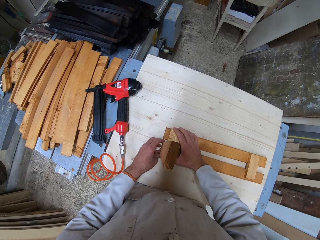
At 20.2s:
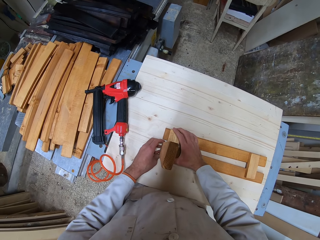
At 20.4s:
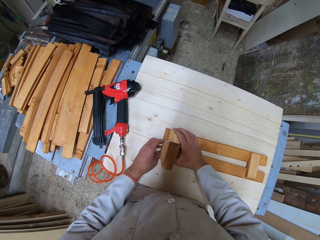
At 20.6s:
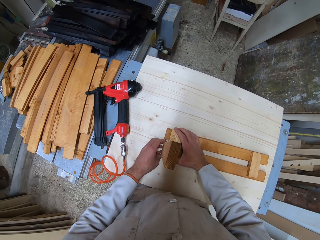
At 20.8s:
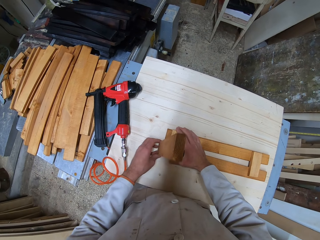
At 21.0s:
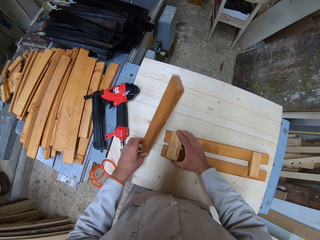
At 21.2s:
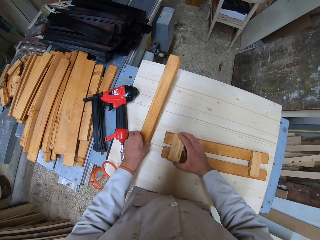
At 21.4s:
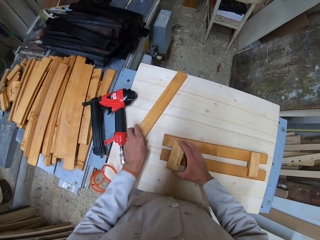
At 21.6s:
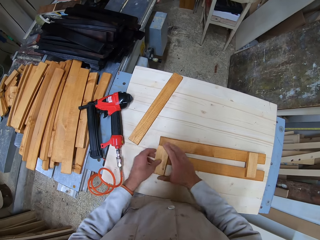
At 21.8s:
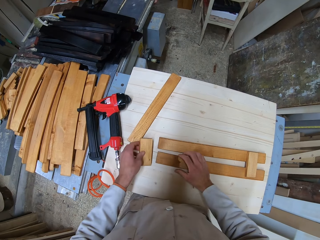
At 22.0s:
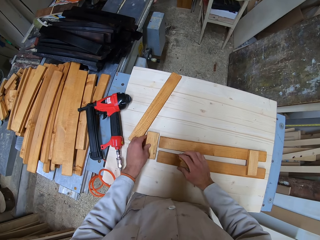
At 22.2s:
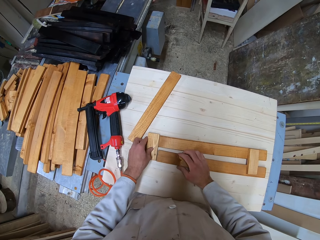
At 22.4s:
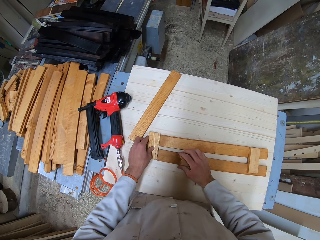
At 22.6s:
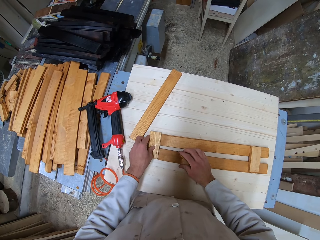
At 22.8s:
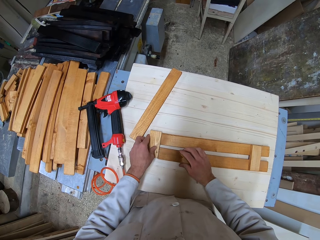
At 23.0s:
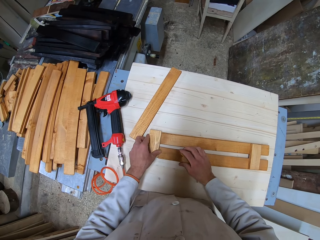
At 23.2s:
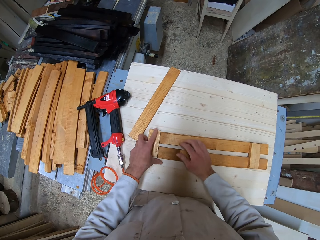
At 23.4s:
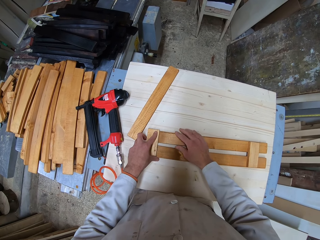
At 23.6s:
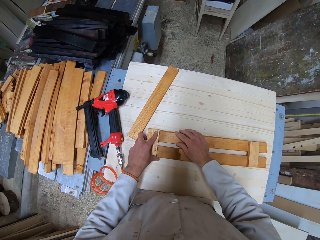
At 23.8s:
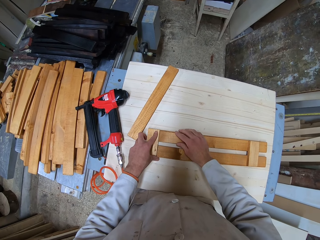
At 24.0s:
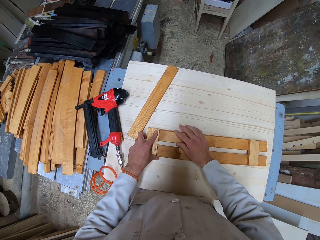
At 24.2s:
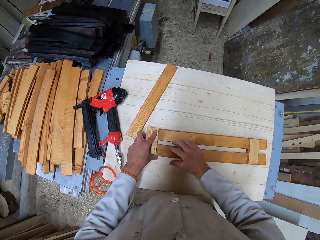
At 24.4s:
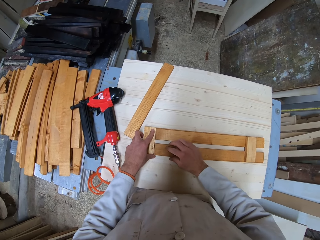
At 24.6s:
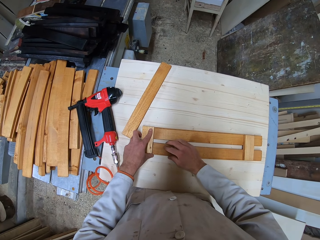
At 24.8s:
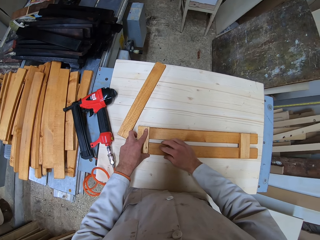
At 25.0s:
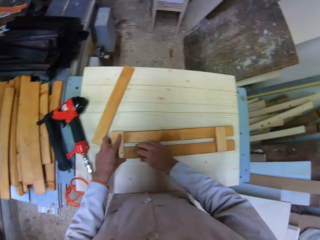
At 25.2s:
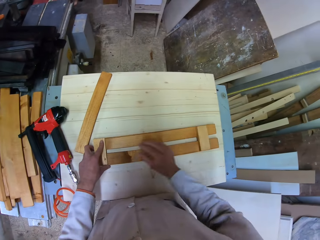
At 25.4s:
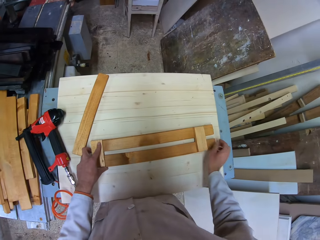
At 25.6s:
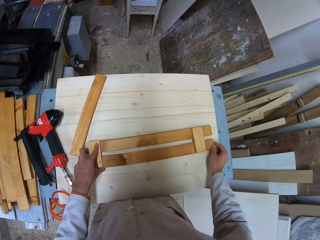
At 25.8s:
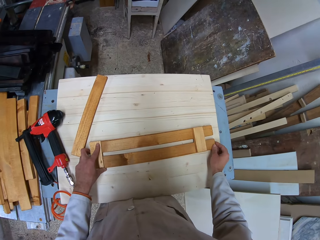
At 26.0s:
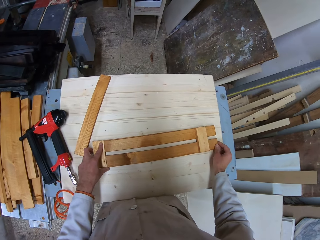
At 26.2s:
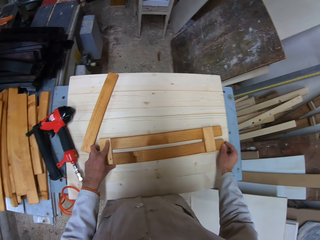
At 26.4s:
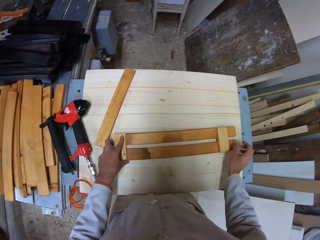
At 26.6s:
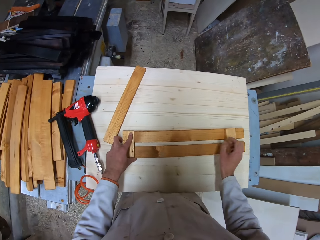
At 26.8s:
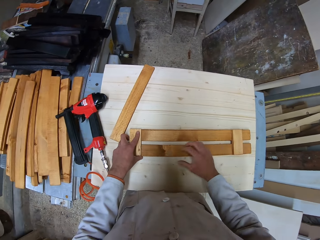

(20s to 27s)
The camera wearer holds the piece of wood. They place the piece of timber on the table. They pick a piece of wood from the table. They hold the piece of wood. They place the piece of wood on the table. They hold the piece of timber. They fit the piece of timber on the piece of wood.

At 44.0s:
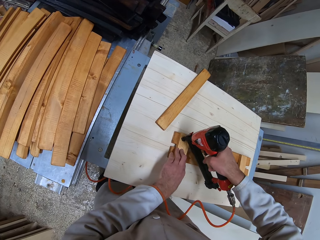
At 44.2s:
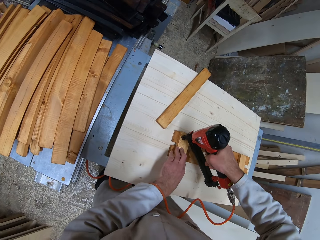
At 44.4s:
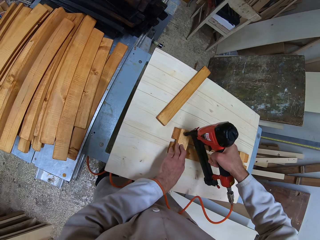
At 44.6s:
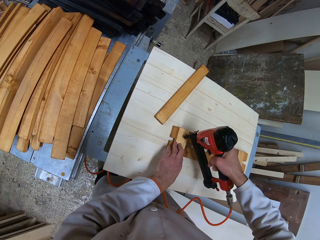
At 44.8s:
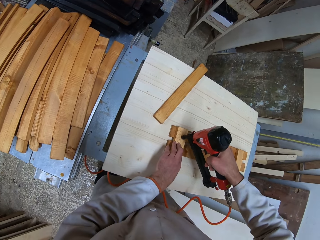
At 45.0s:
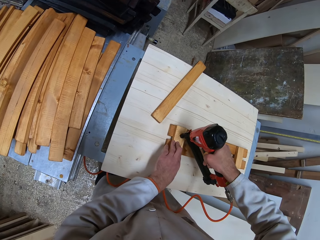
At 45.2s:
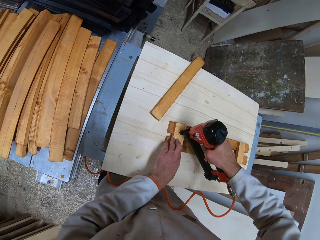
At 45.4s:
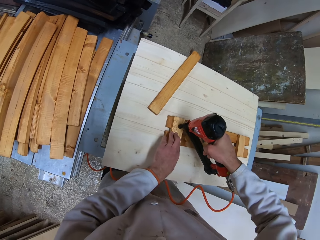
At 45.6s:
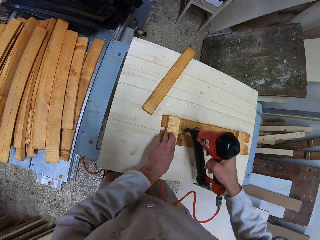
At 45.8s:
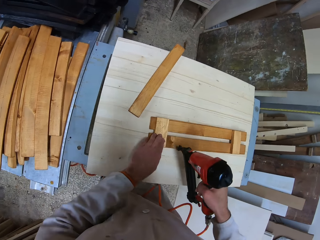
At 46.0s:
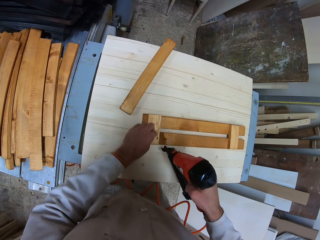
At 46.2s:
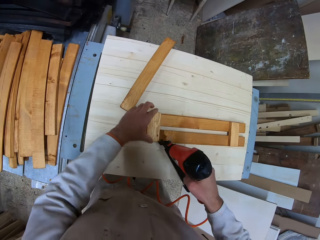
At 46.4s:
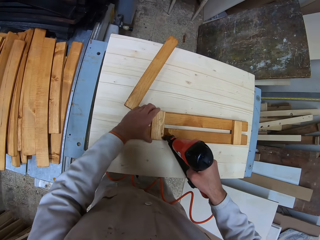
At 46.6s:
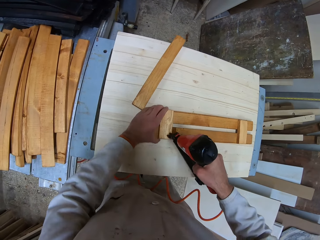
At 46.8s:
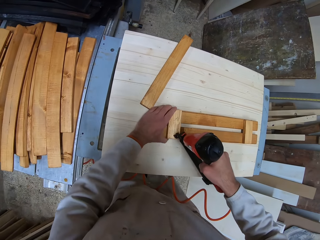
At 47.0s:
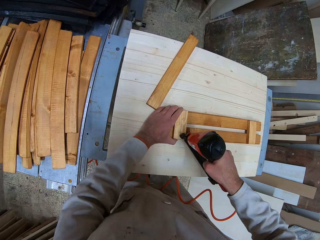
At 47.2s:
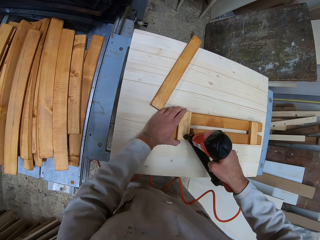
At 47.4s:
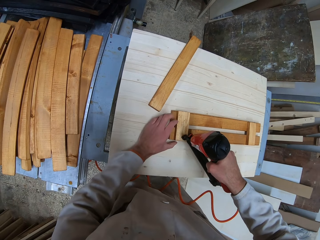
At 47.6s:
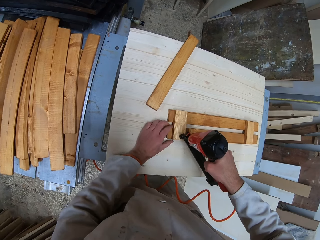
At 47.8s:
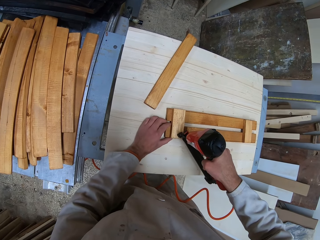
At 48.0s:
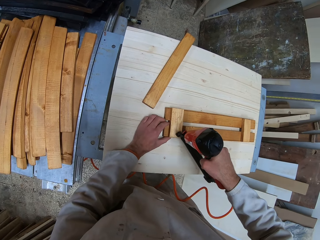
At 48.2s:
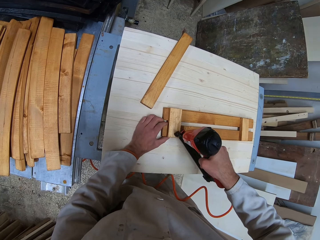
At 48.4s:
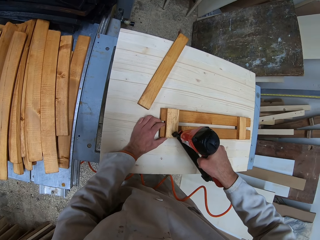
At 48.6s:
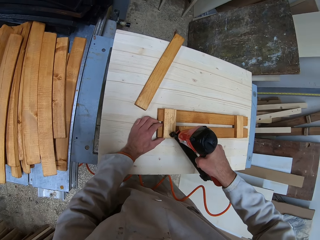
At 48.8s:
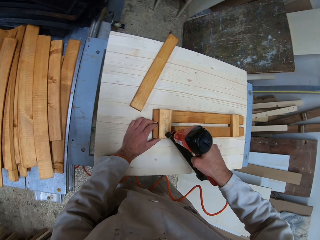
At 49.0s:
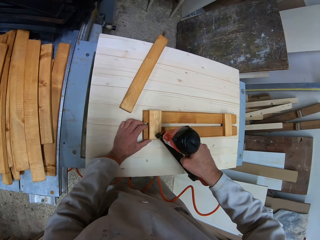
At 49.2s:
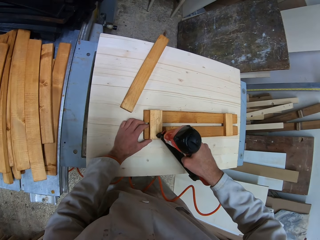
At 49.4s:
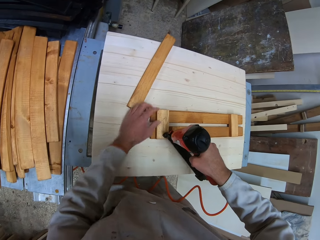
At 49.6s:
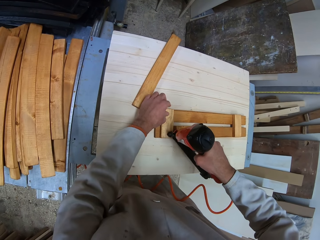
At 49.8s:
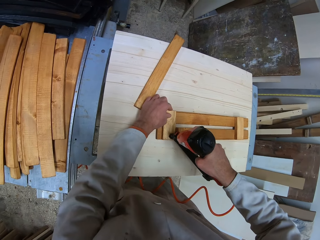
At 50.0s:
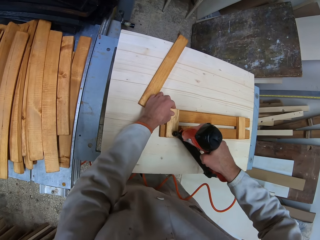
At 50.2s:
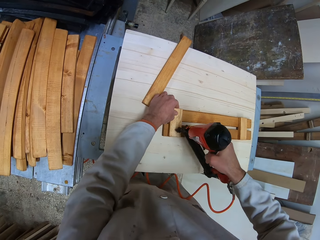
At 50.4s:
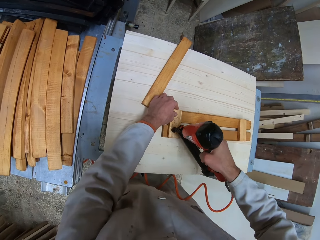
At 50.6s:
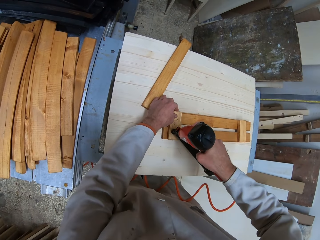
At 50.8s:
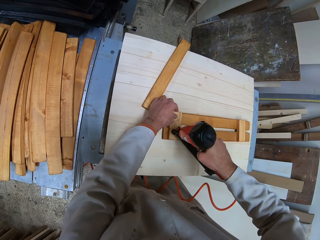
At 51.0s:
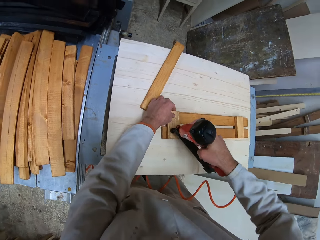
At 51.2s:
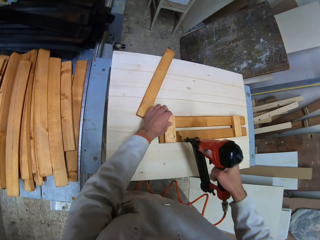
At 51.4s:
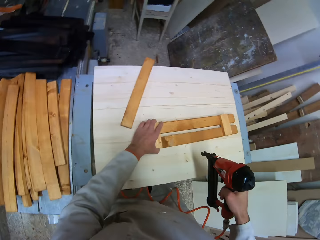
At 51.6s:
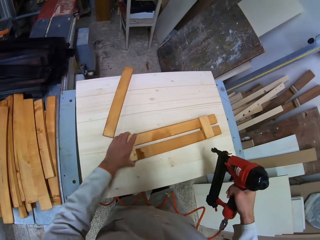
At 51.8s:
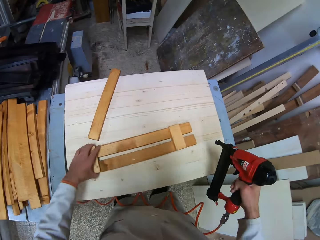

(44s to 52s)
The camera wearer nails the piece of wood. They hold the nail gun. They hold the pieces of timber. They nail the piece of wood. They hold the piece of wood. They nail the piece of wood. They move the woods slightly to the left side of the table.

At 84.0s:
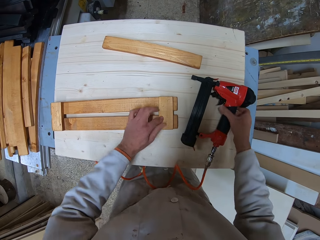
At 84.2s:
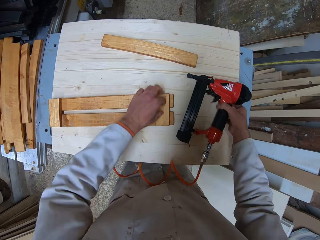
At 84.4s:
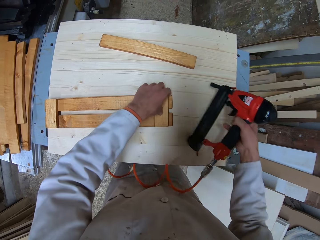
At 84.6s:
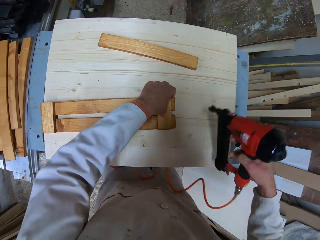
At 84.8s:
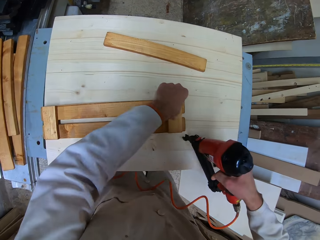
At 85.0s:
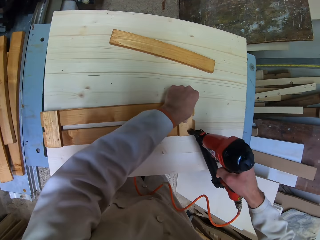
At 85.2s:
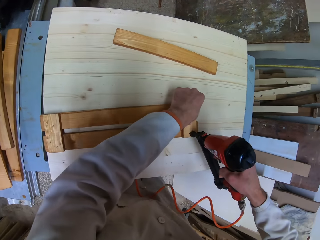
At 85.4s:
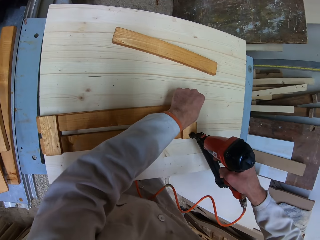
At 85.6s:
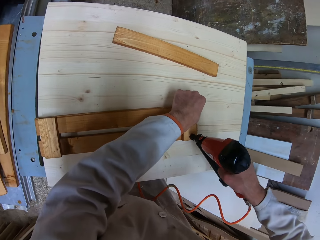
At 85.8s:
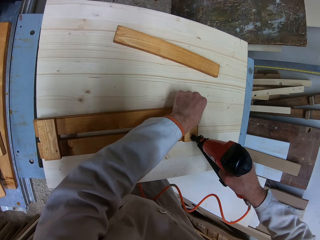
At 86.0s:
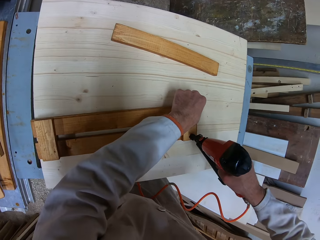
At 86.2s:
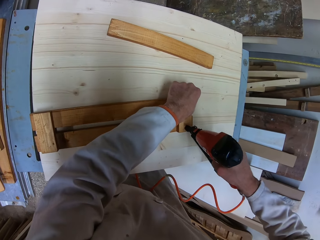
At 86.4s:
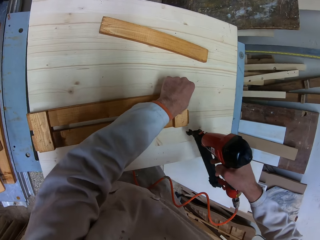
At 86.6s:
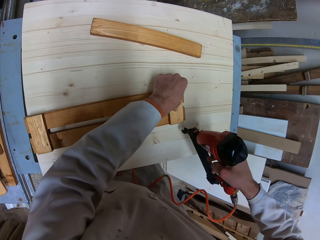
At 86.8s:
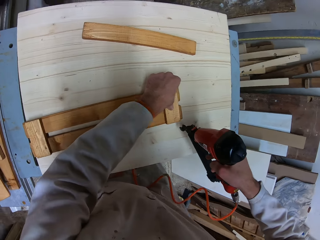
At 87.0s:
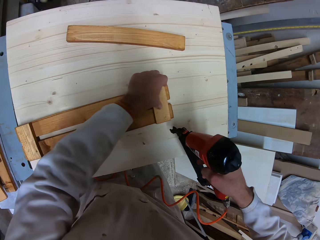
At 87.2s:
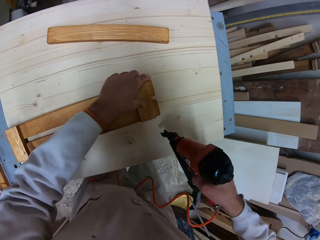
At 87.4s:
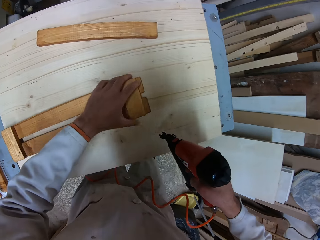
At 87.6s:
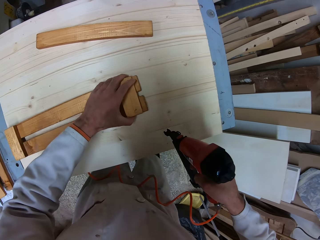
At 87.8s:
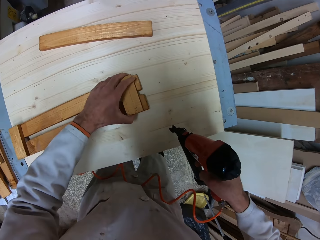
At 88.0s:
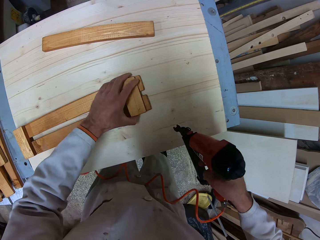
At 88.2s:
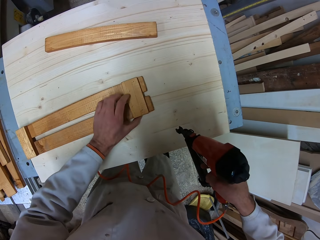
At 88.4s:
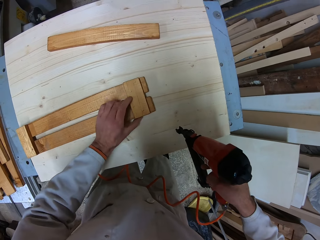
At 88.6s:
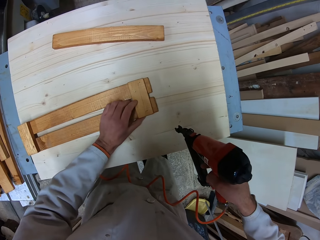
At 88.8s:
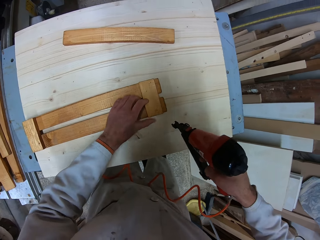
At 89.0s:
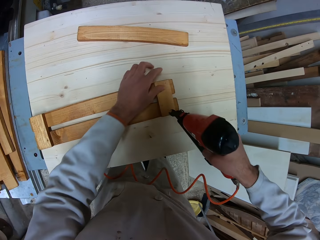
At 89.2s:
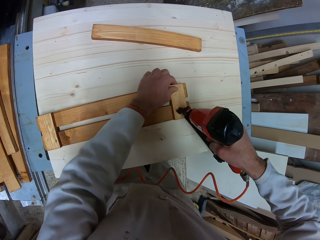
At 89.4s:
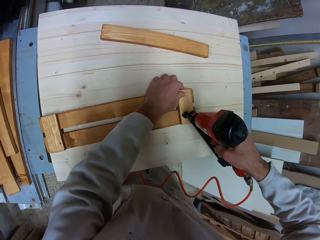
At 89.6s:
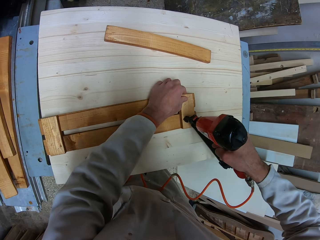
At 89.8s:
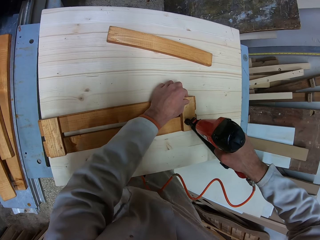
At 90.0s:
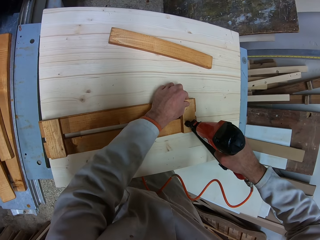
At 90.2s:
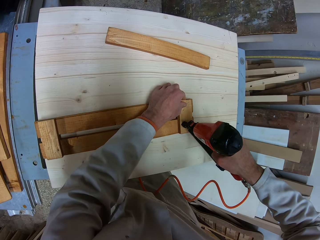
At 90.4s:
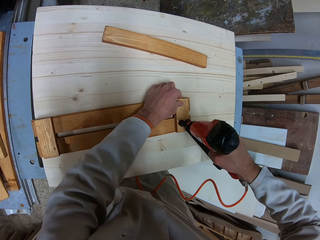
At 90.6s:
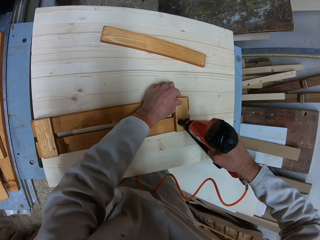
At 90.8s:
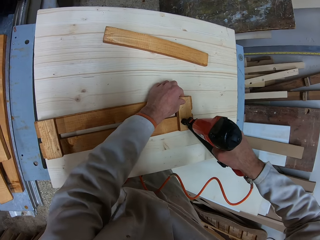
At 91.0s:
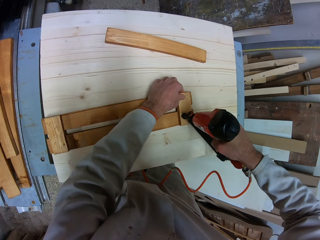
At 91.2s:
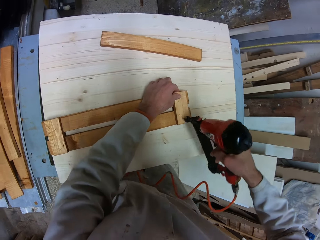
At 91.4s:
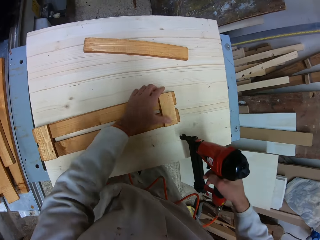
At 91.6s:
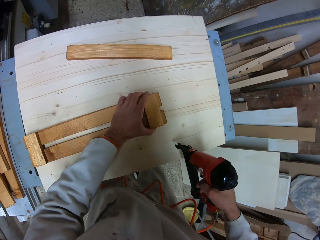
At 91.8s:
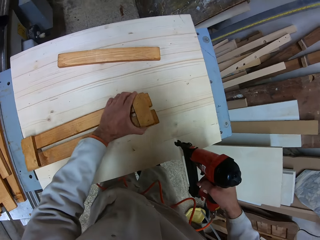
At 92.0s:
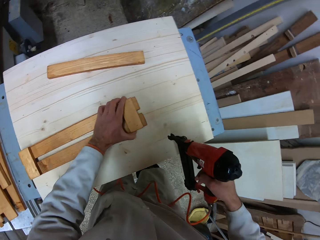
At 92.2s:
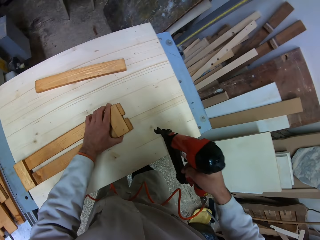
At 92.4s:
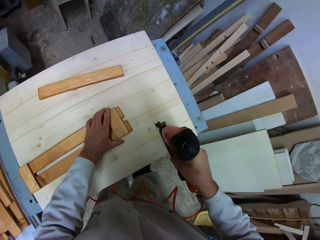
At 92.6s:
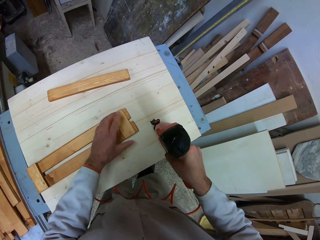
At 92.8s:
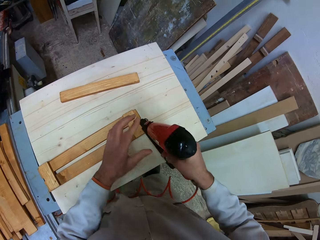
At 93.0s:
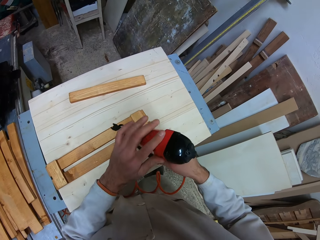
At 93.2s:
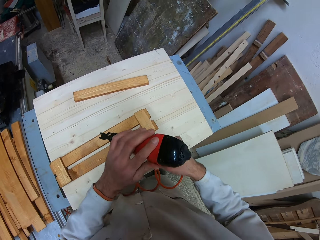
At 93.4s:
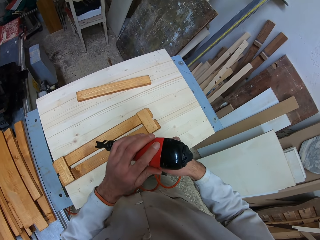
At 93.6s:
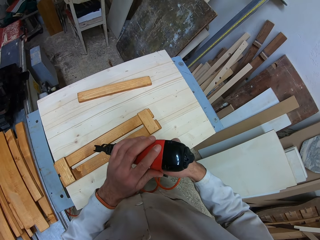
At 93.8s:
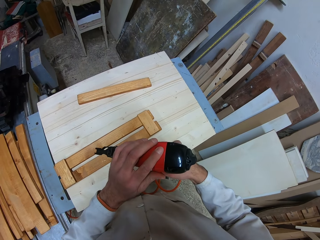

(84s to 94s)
The camera wearer picks a nail gun or screwing machine from the table. They screw the structured woods on the table with the screwing machine. They stop screwing the structured woods on the table. They check the structured woods on the table. They hold a piece of wood. They screw the structured woods on the table with the screwing machine. They stop screwing the structured woods on the table. They check the structured woods on the table. They hold the pallet. They check the screwing machine. They hold the nail gun.
